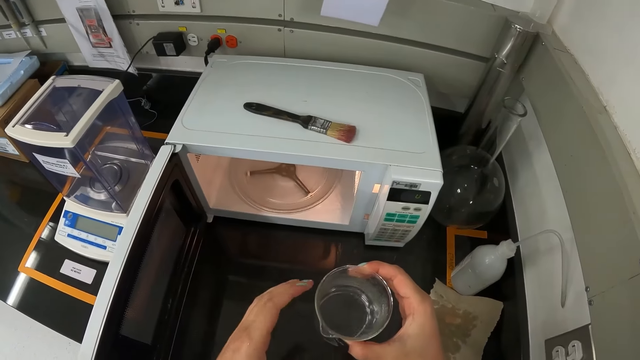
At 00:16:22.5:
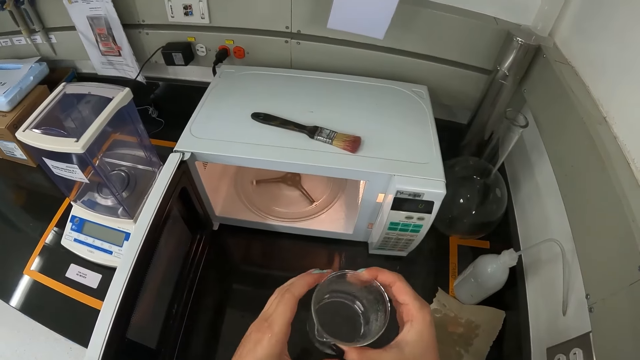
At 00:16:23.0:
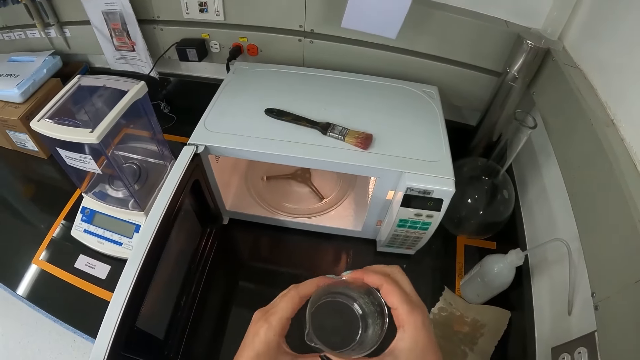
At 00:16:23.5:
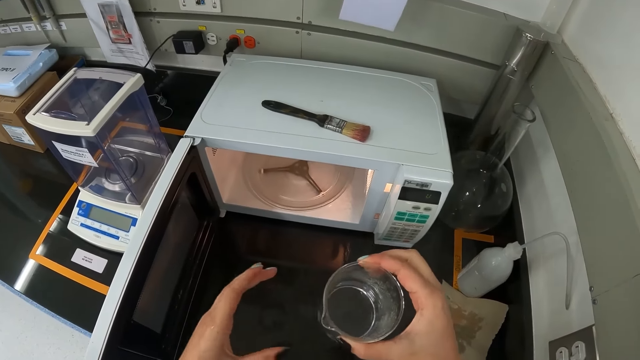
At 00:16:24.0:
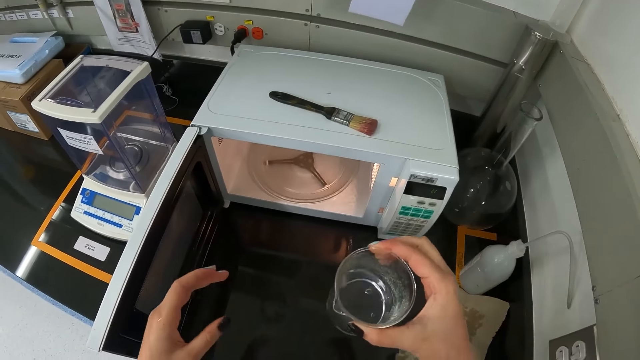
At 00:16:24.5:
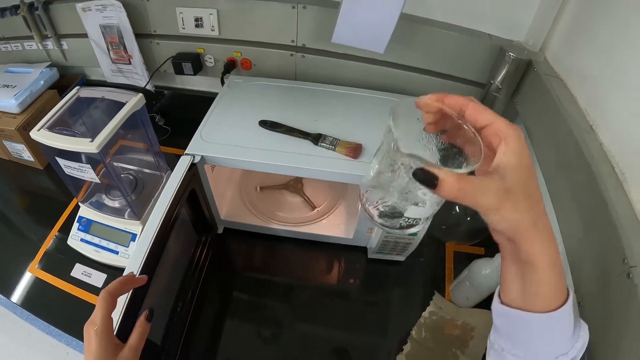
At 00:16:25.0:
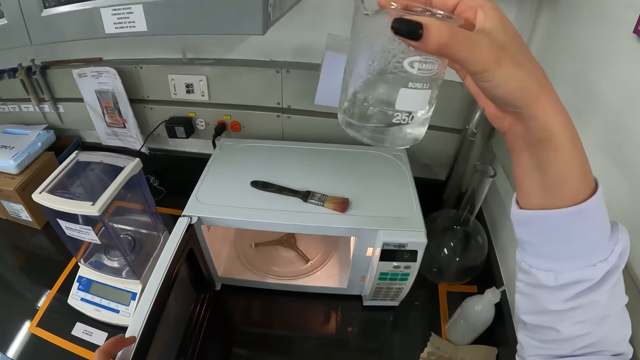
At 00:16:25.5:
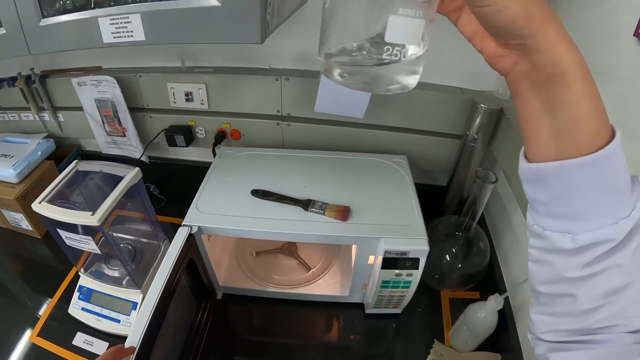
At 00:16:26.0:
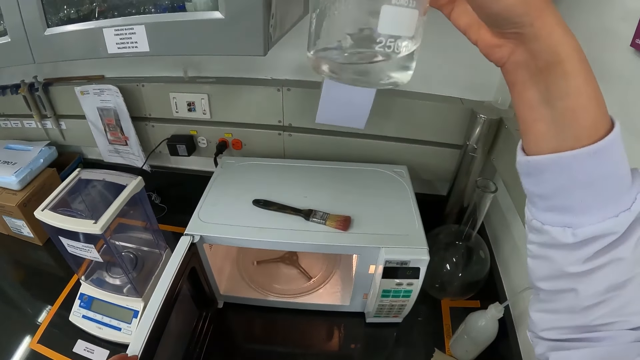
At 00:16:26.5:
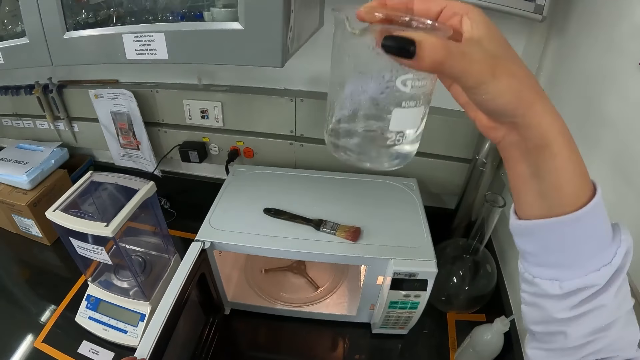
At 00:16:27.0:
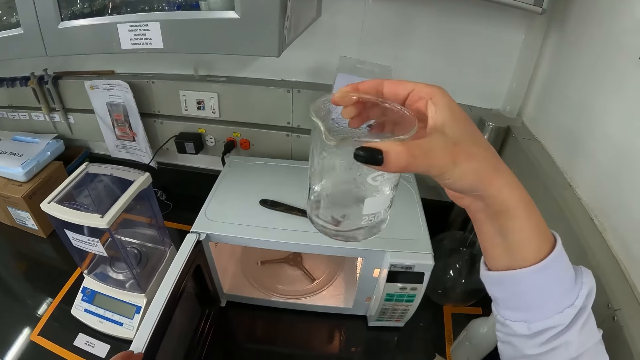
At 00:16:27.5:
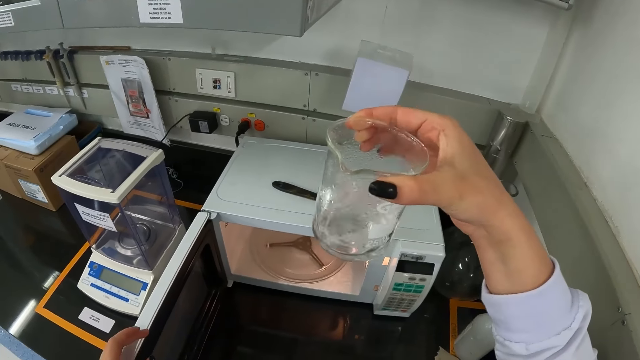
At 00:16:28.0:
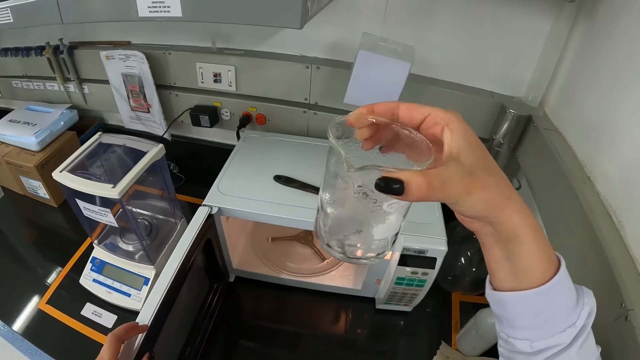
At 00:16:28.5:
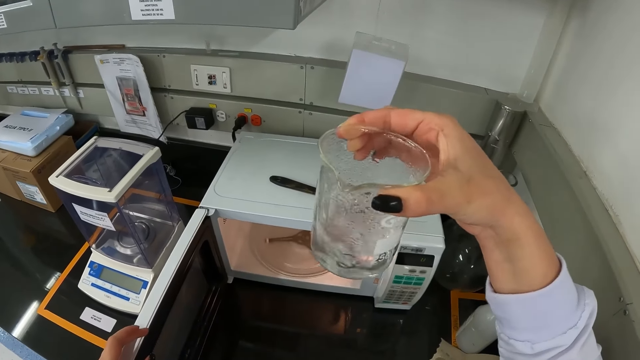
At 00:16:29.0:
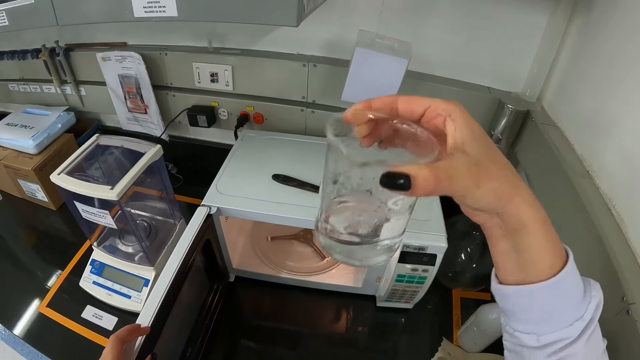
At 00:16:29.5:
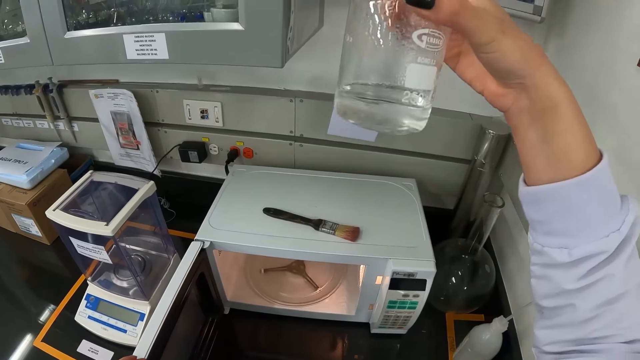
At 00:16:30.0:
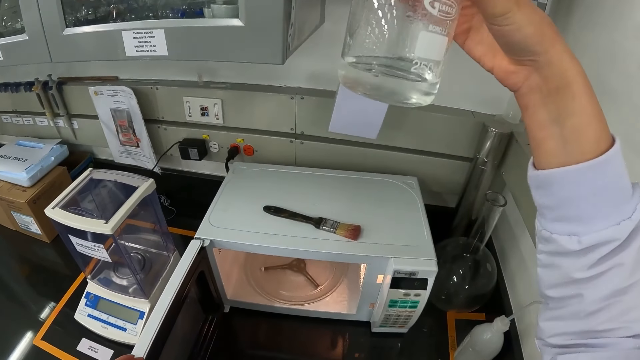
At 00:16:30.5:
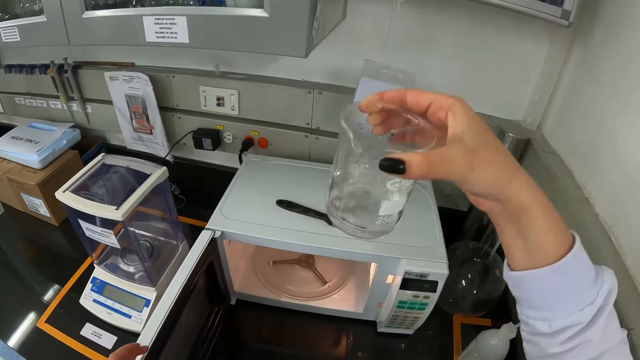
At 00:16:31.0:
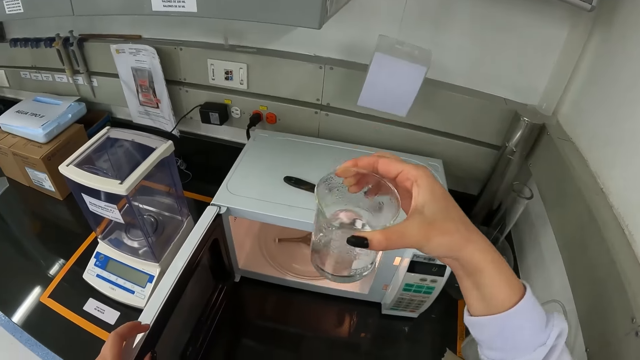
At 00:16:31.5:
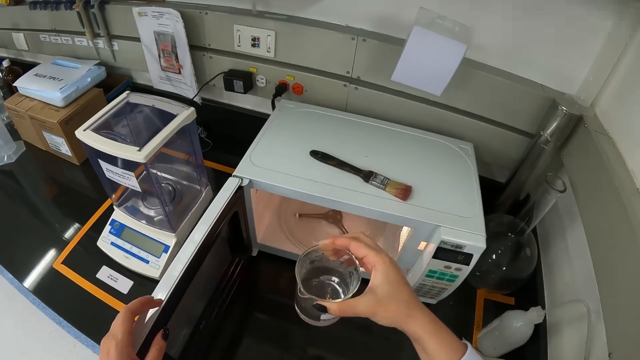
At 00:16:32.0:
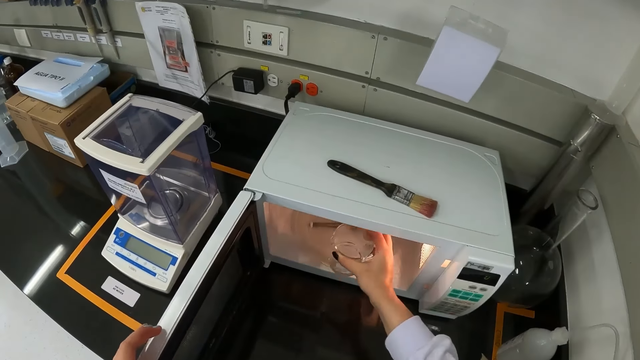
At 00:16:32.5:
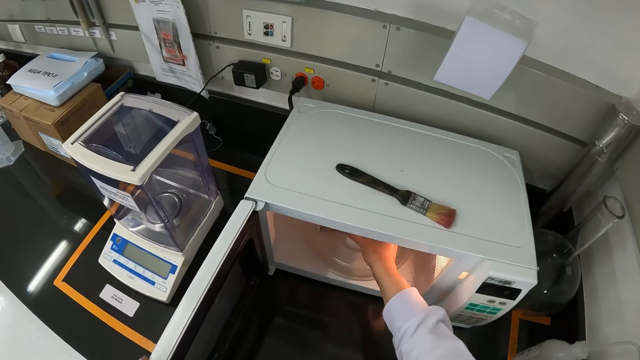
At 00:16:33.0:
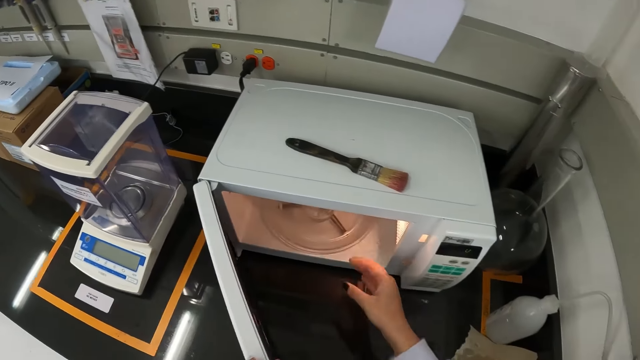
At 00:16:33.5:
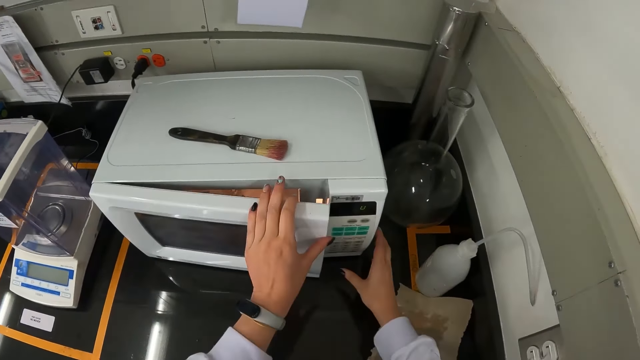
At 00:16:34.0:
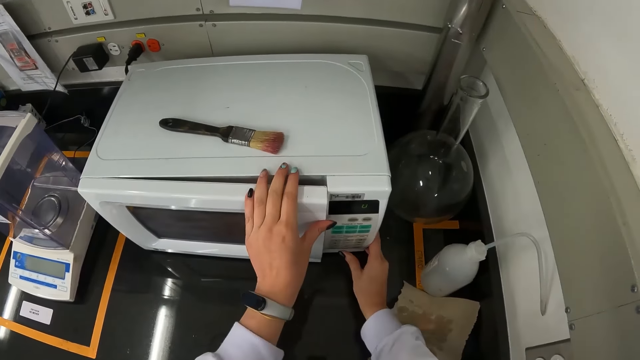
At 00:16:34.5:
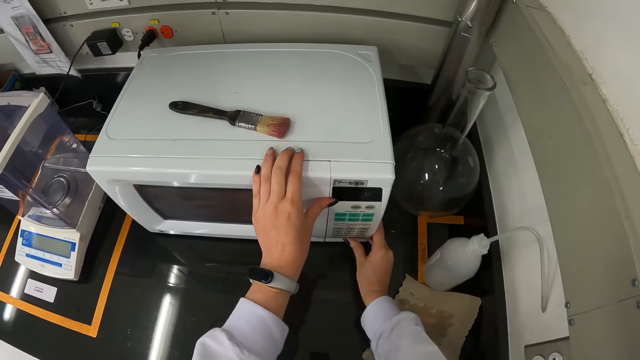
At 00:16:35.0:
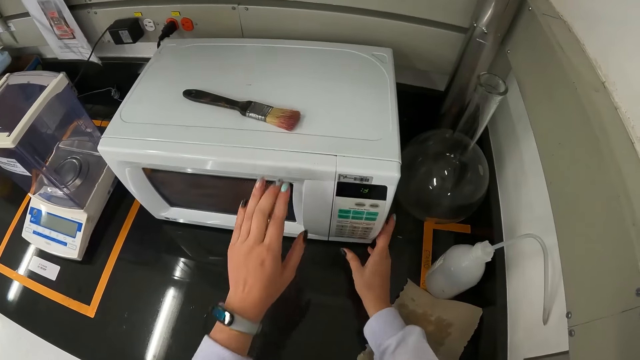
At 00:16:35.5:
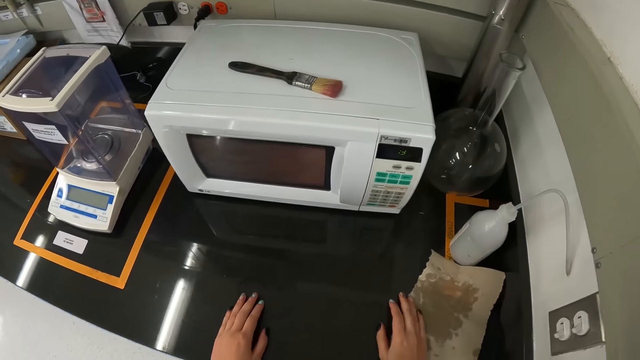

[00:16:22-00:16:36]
The camera wearer holds the beaker or glass of specimen with both hands. She shakes the beaker with her right hand. She lifts the glass of specimen. She checks the specimen in the glass. She sways the glass of specimen. She drops the beaker in the microwave with her right hand. She closes the microwave with her left hand. She removes her right hand from the microwave. She presses a button on the microwave with her right thumb. She starts the microwave.

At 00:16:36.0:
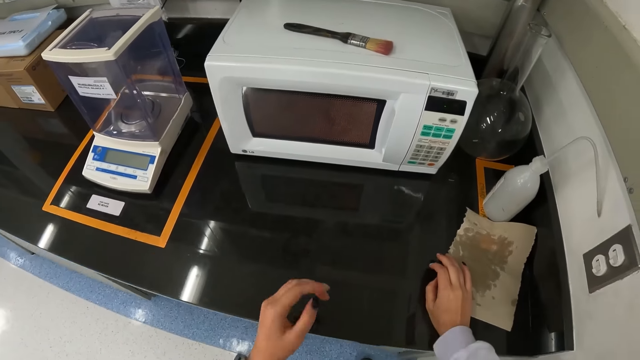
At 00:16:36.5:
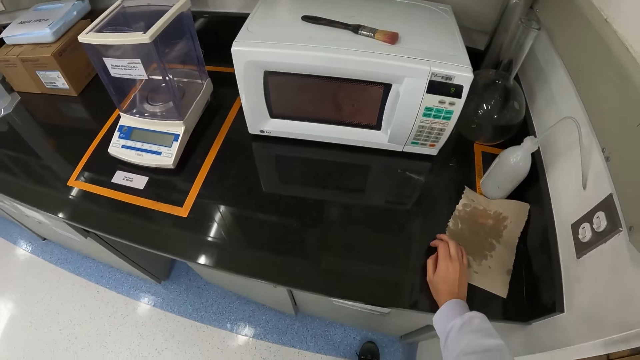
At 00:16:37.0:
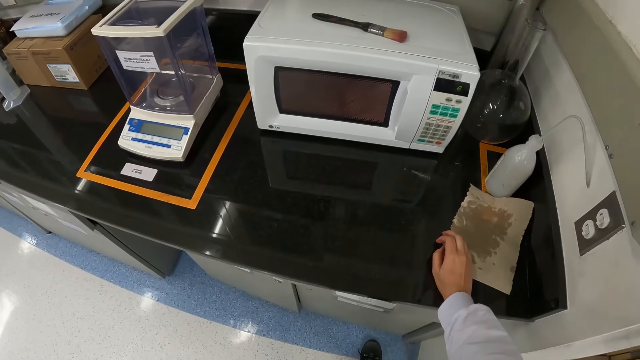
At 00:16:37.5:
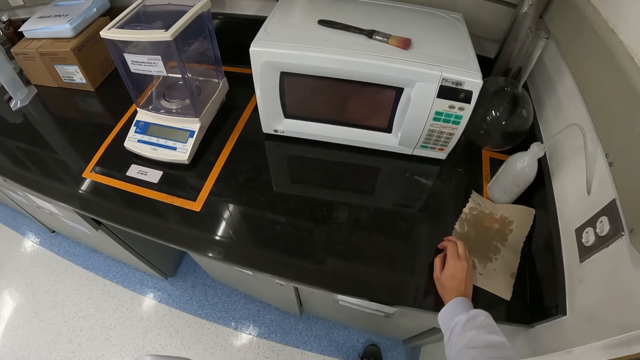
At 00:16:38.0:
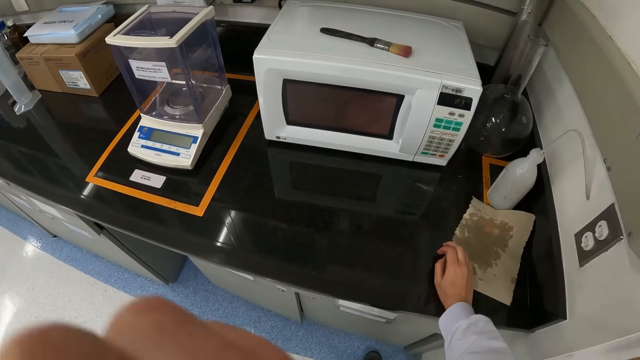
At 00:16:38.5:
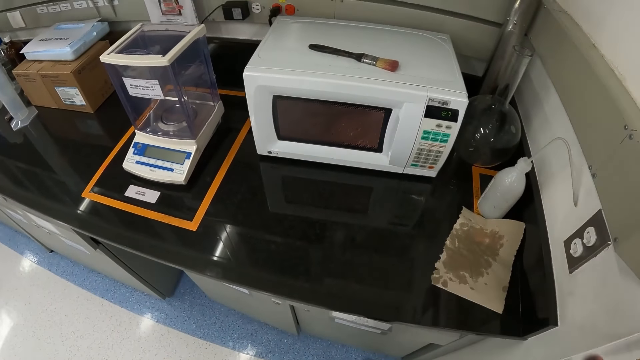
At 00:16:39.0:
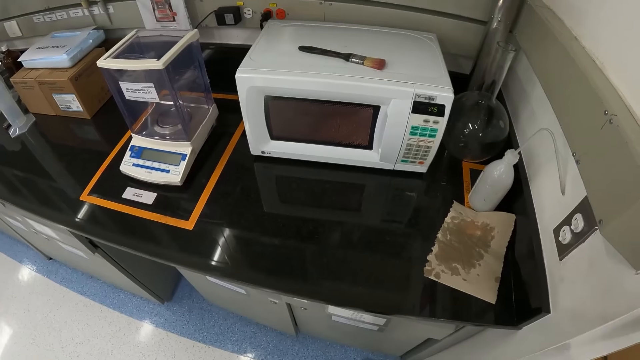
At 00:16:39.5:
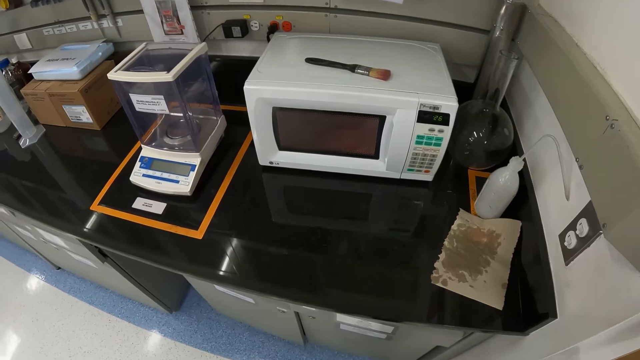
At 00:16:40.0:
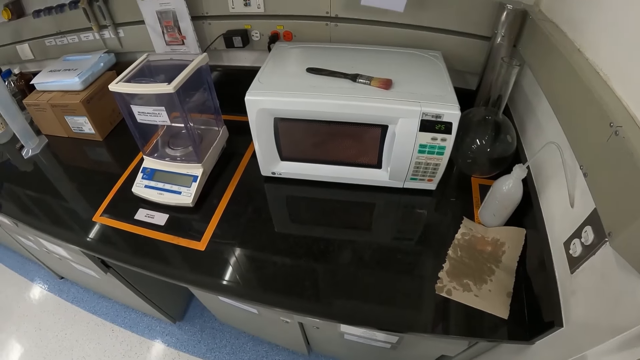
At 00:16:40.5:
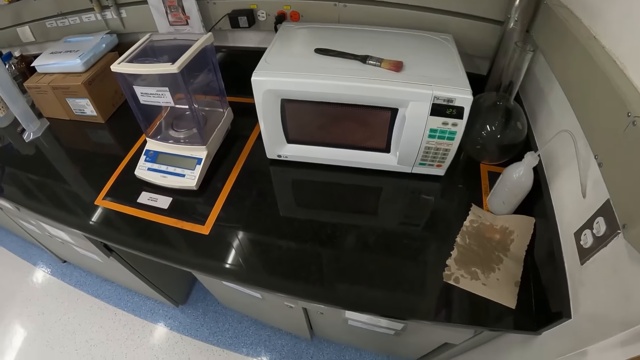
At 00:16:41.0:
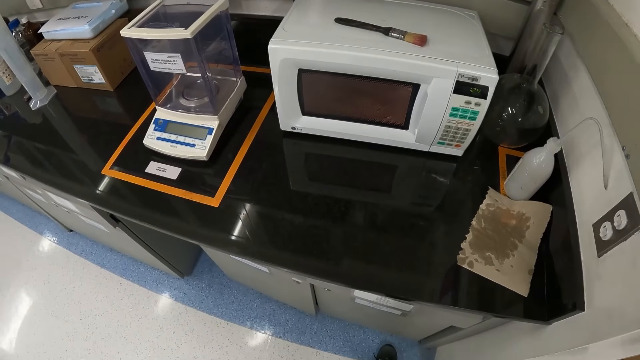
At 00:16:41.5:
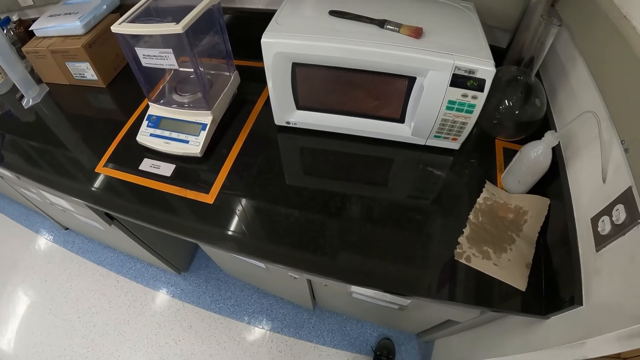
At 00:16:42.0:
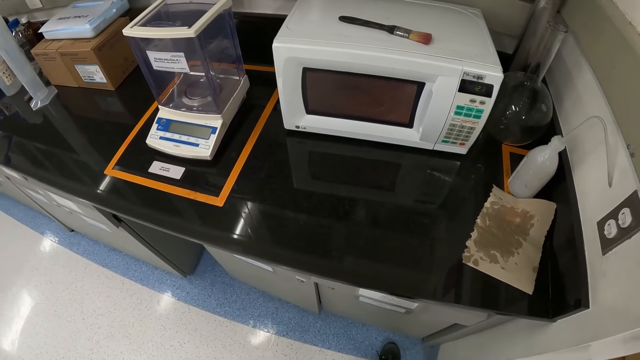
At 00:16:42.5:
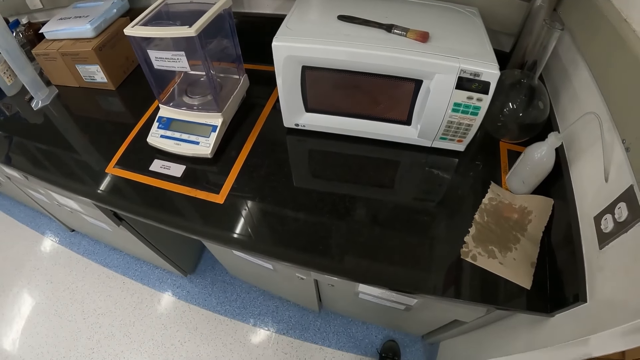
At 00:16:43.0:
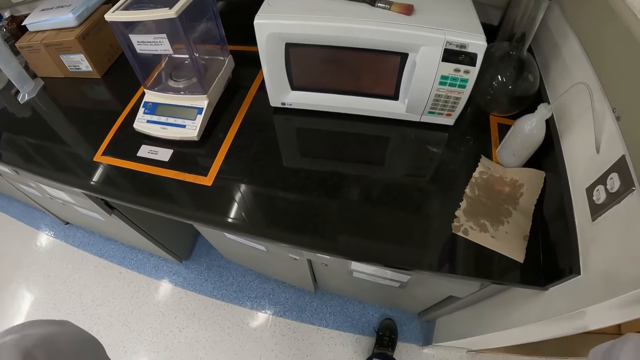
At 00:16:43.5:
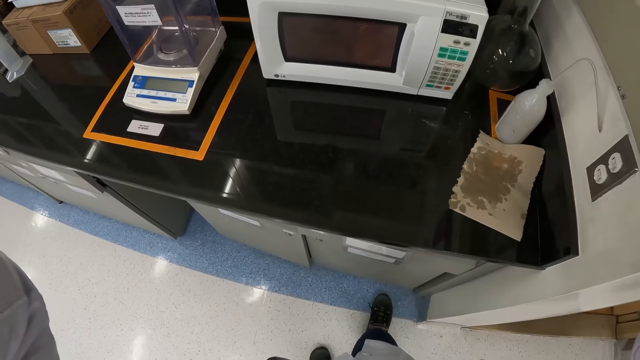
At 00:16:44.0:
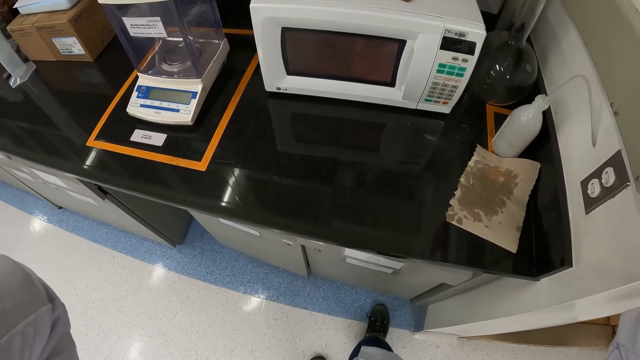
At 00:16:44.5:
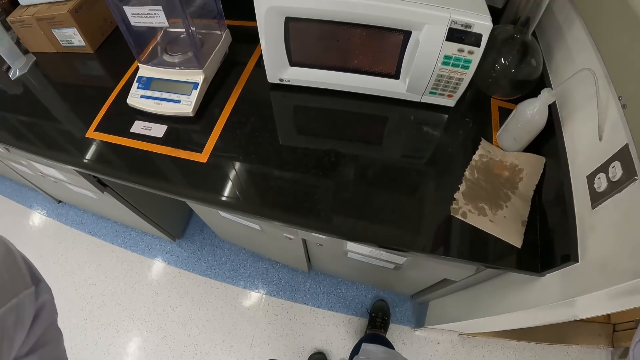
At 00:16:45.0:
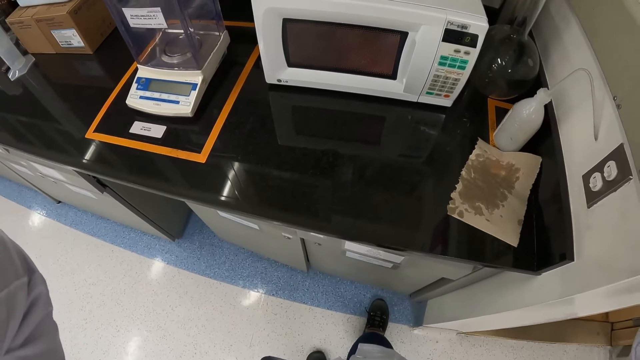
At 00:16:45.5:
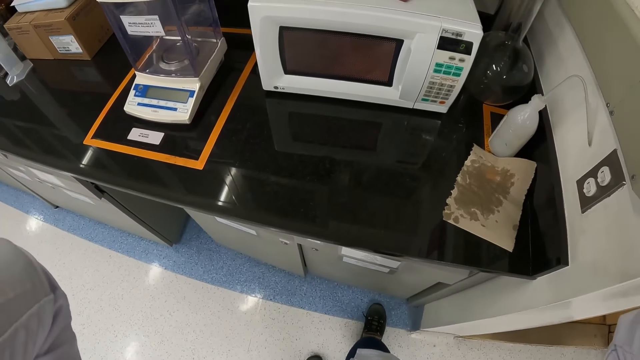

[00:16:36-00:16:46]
The camera wearer looks around. They touch the face. They adjust the camera.
